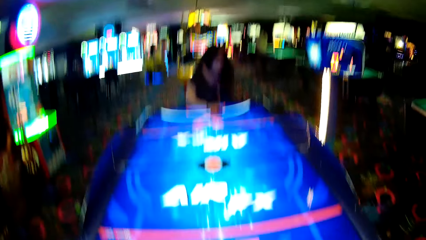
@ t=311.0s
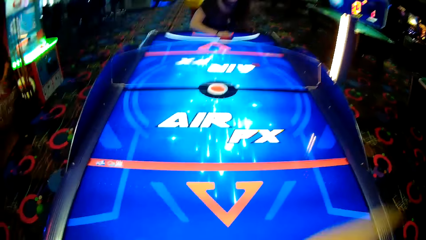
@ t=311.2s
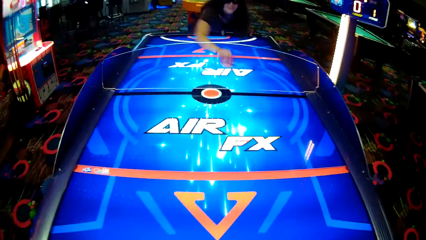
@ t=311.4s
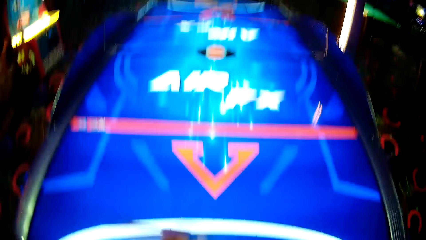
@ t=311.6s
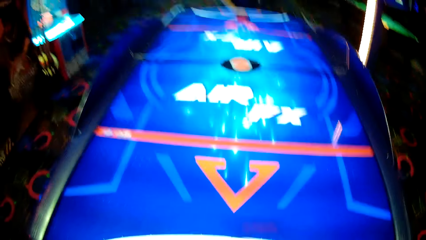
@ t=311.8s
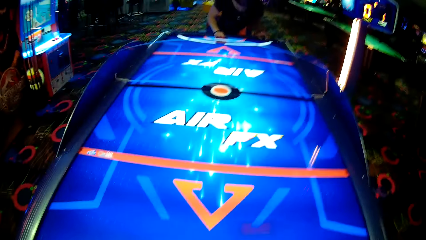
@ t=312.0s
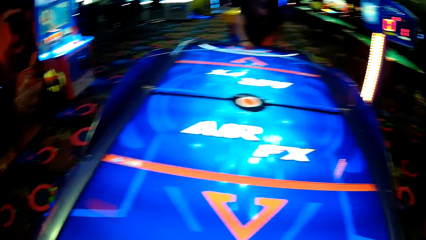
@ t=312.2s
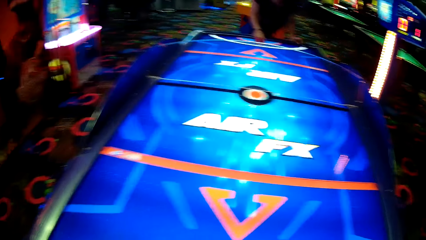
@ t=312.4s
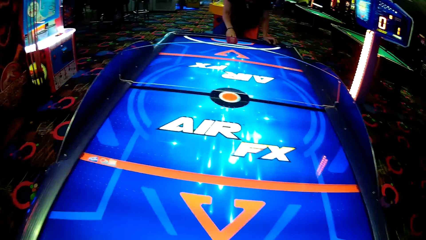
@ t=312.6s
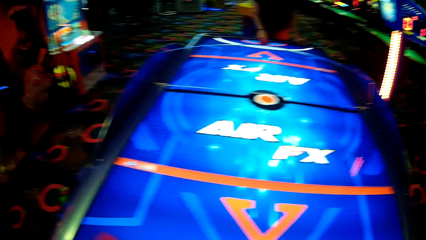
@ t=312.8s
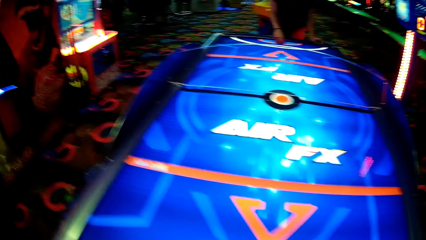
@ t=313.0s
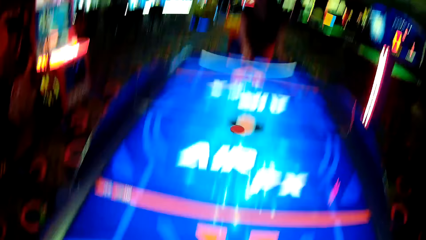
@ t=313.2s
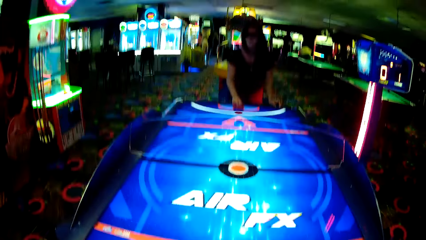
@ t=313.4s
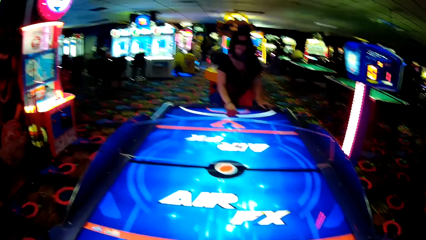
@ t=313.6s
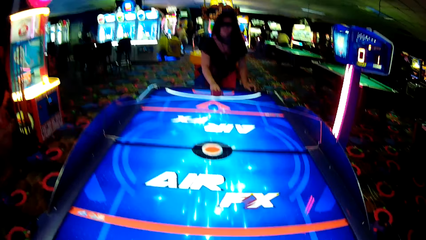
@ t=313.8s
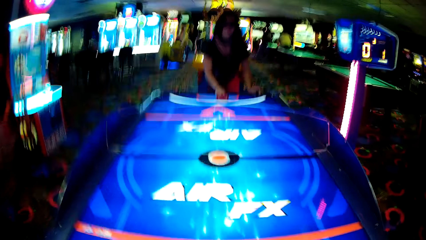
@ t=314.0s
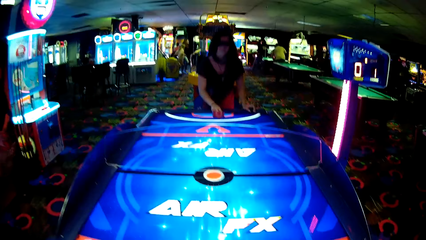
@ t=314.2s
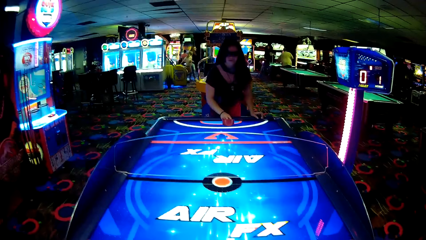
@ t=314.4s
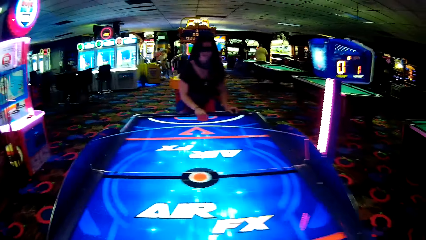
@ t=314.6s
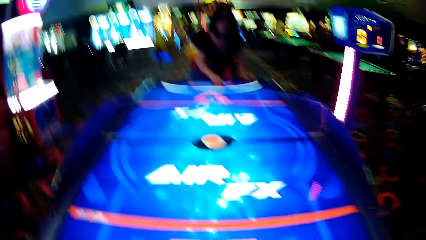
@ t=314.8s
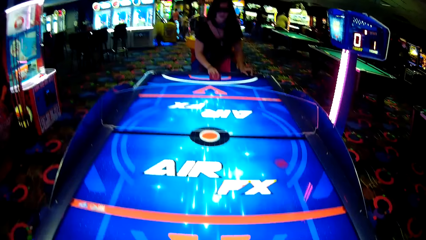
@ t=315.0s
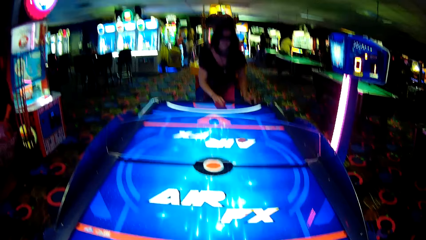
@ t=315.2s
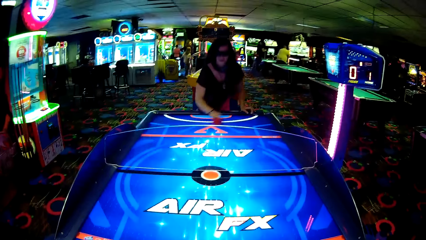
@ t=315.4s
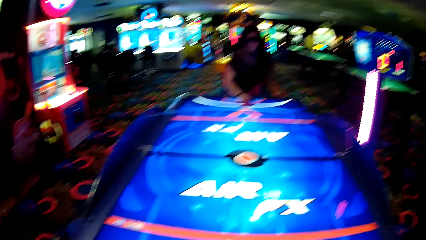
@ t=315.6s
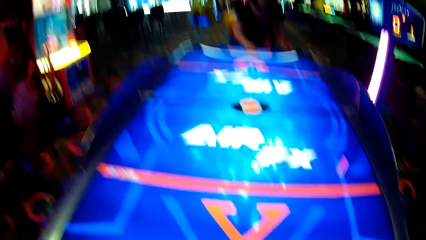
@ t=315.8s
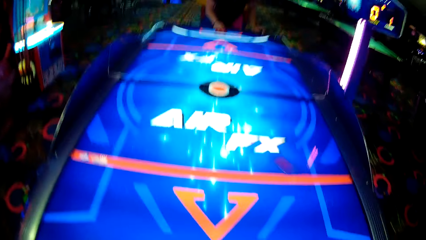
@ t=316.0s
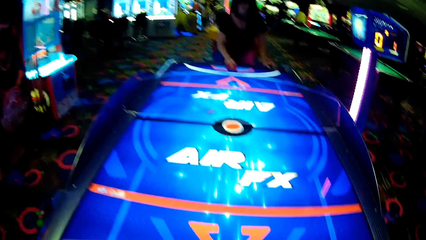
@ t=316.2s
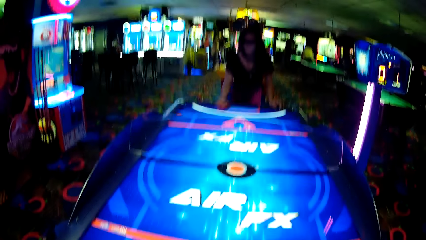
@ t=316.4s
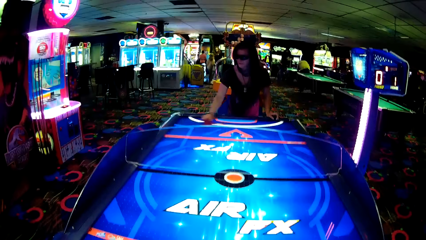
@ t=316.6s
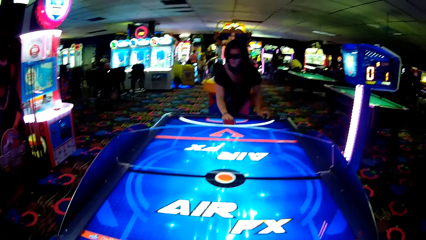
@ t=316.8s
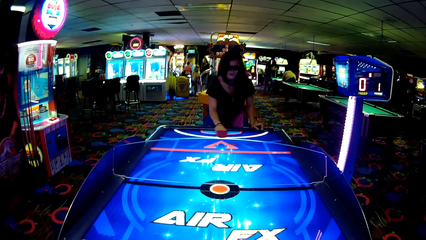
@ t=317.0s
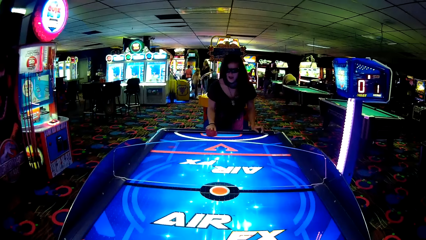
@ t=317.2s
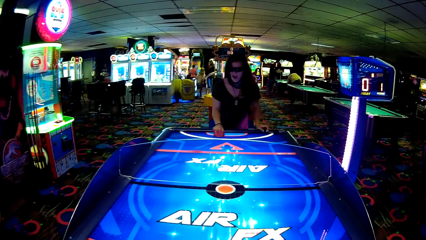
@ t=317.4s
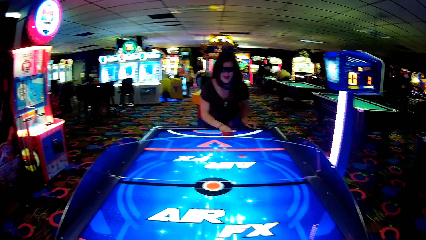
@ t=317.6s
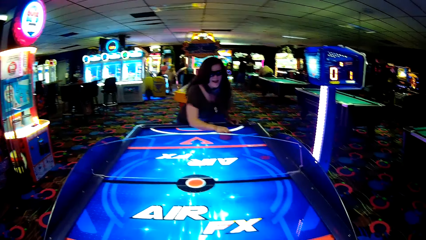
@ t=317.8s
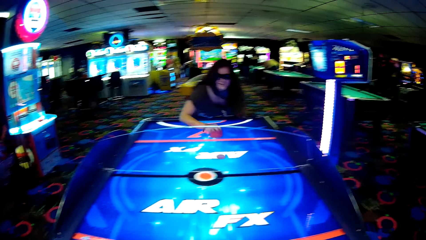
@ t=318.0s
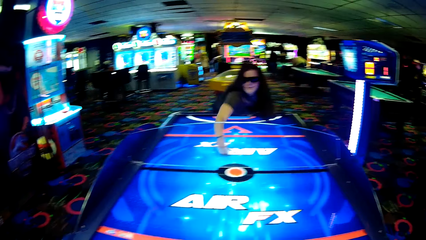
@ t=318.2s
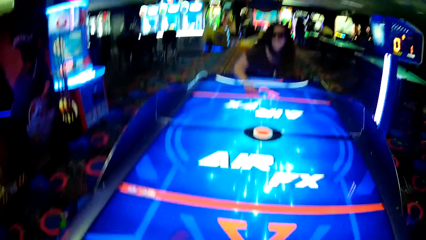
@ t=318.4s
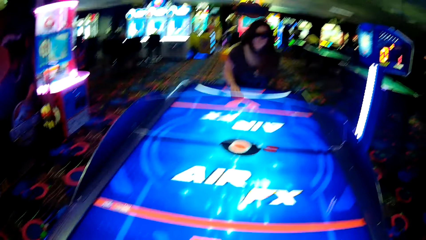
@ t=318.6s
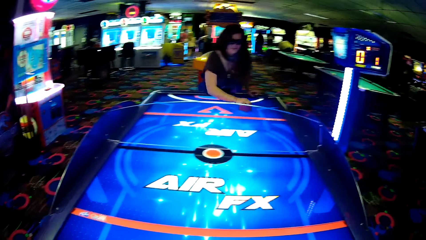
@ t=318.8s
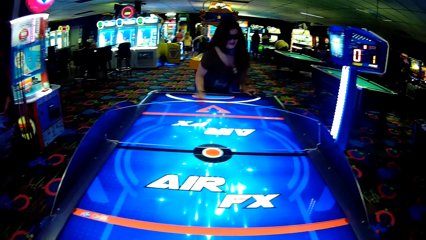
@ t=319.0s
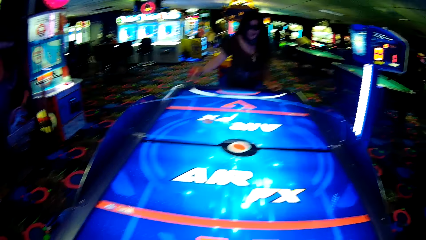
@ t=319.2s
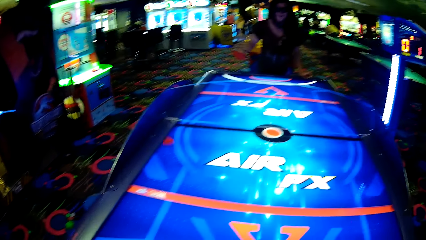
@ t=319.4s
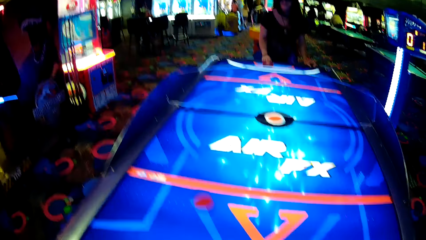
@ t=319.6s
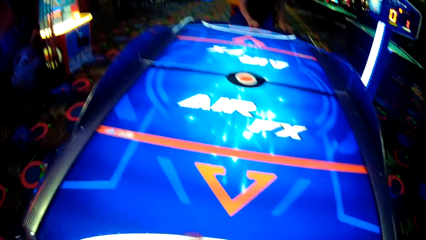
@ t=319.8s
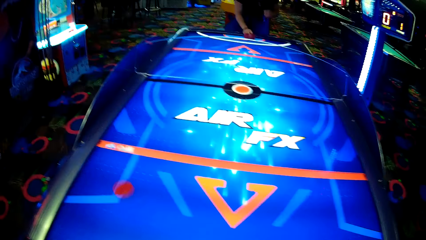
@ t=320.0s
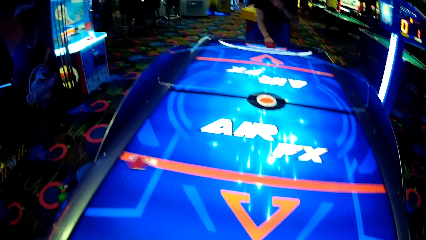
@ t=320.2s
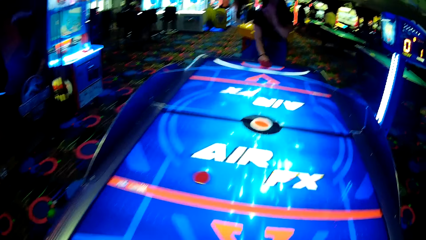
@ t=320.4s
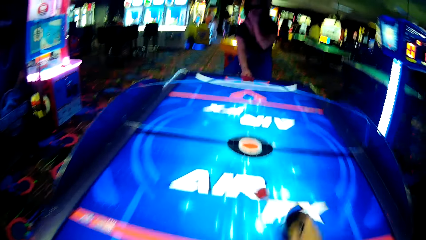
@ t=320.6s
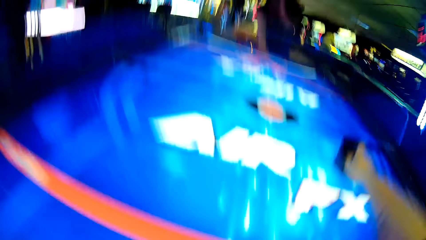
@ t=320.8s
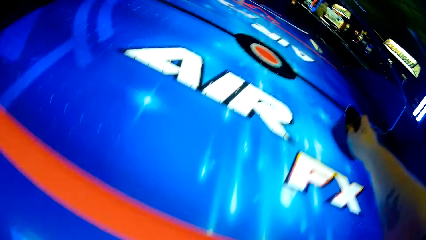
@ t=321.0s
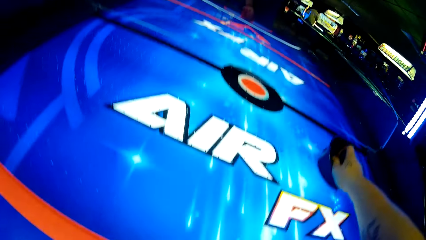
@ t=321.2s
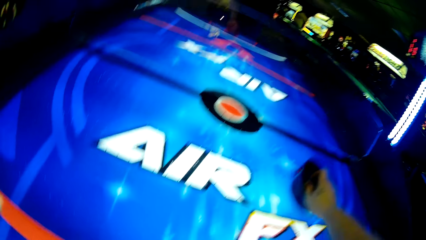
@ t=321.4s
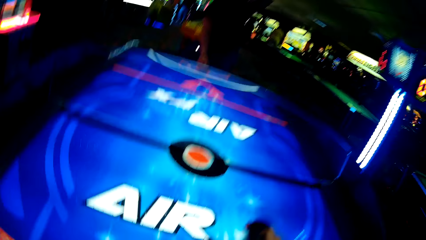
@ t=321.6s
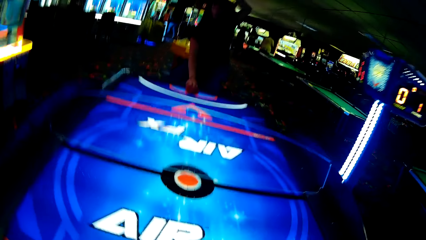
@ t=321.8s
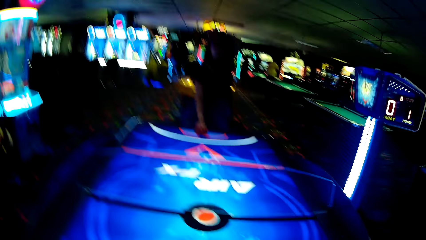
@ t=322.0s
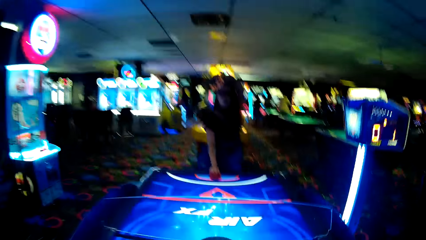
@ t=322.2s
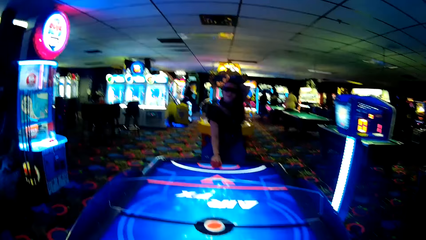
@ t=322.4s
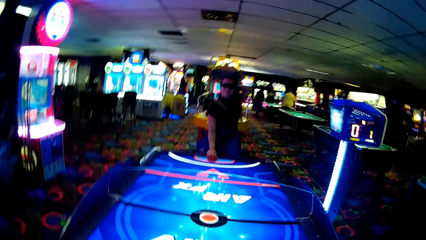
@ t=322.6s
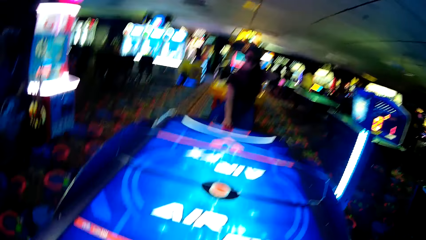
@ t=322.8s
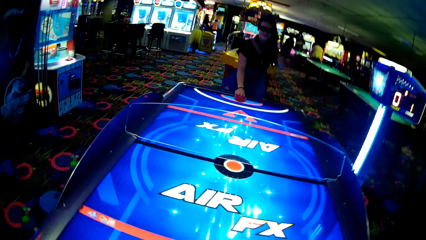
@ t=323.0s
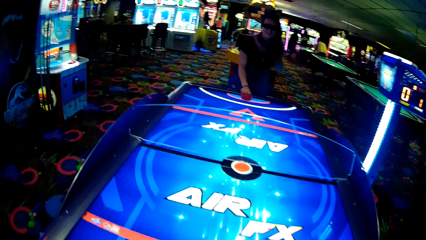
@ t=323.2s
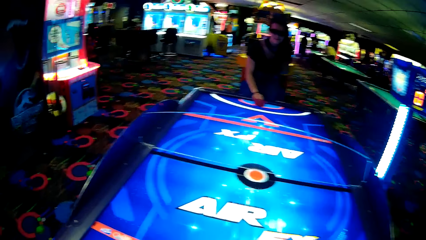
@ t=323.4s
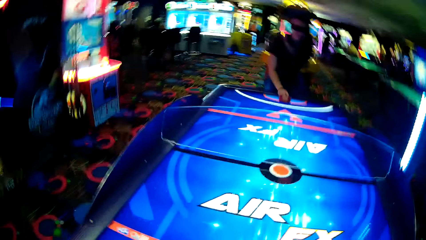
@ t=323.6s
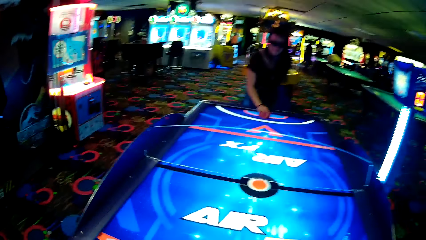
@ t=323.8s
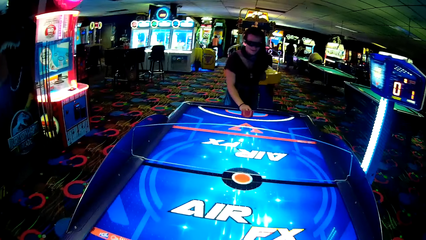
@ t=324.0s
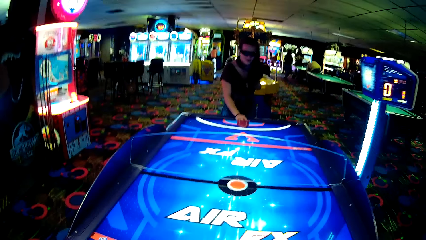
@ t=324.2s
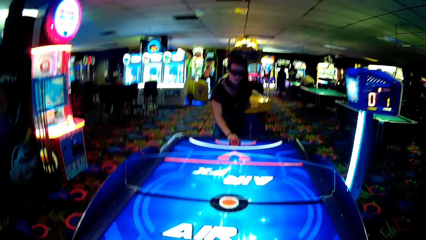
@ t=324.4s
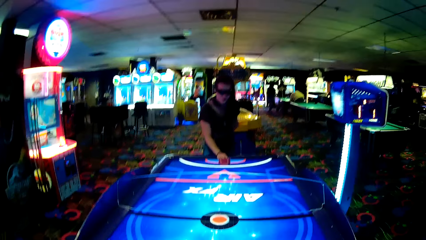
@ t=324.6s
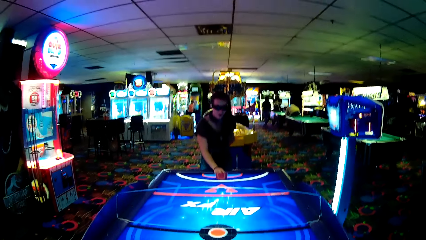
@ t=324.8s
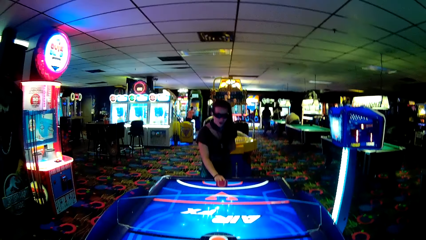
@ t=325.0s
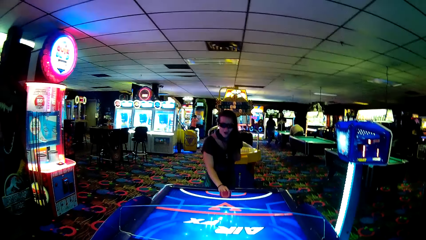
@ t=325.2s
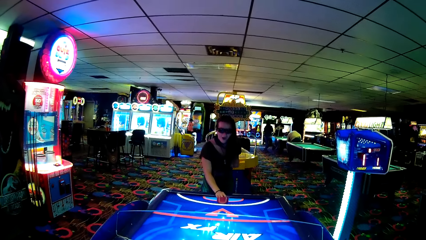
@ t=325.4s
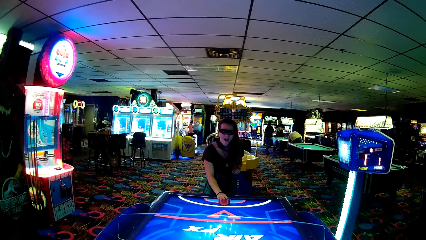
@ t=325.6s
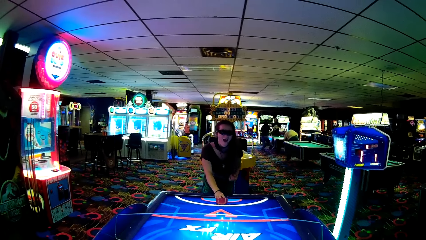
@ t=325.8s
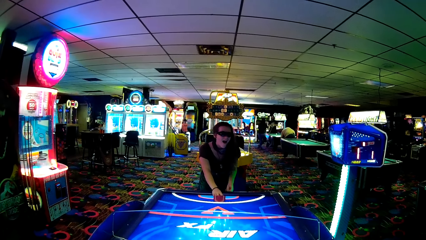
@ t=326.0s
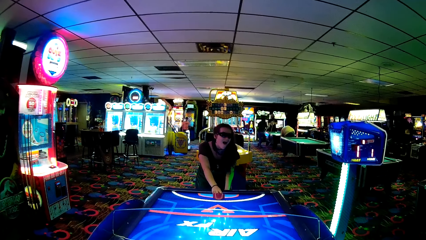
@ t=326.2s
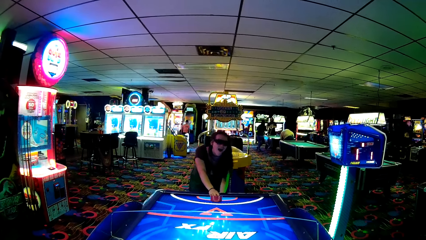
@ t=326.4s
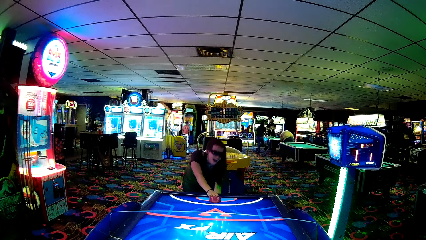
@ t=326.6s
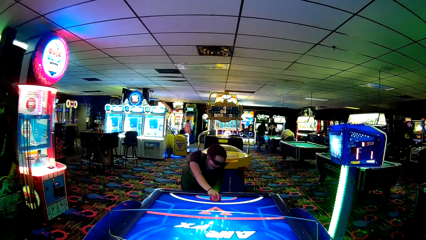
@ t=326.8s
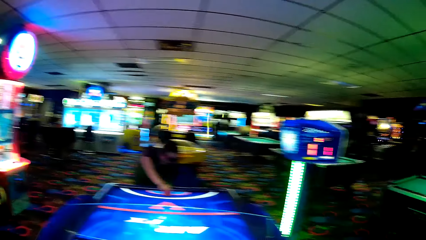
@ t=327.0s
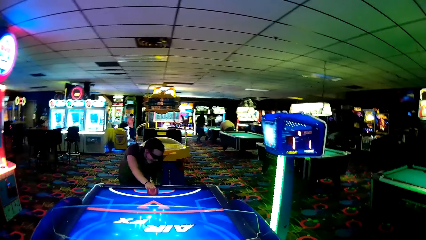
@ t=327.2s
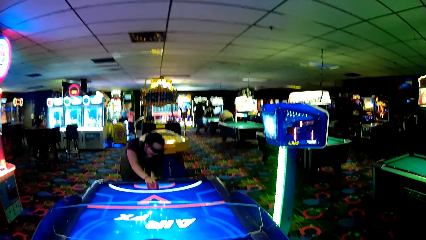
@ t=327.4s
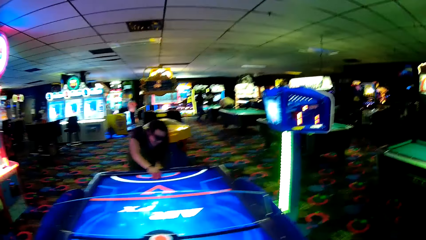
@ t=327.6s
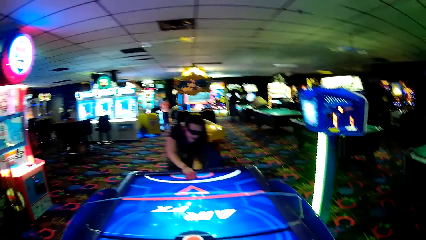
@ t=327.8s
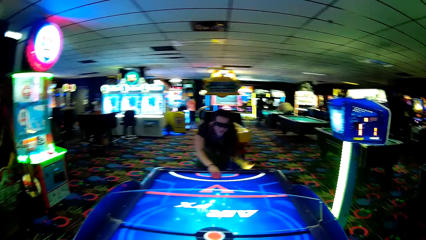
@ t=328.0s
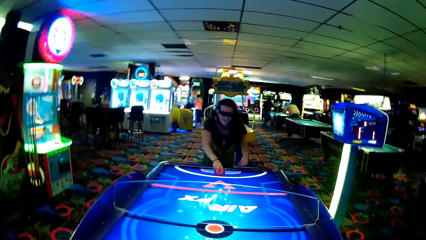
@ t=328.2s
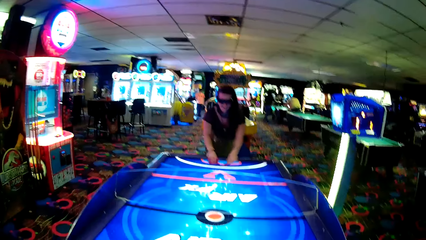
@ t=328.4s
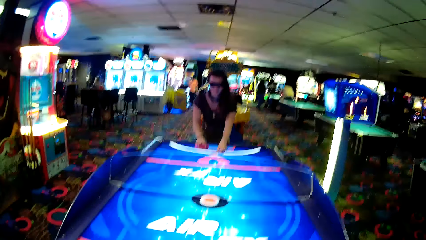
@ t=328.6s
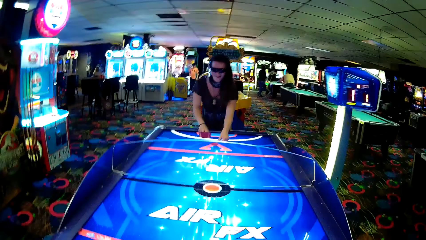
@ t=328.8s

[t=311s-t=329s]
A woman moves something and strikes a puck. The camera wearer moves something. The woman moves something. The camera wearer moves something and strikes the puck. The woman moves something and strikes the puck. The camera wearer moves something. The woman moves something. The camera wearer moves something, strikes the puck, and looks around. The woman bends.
